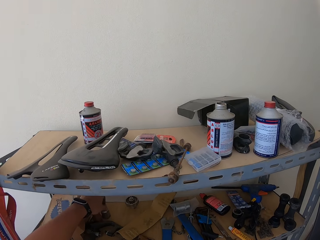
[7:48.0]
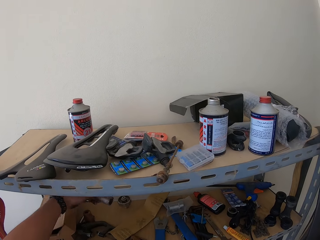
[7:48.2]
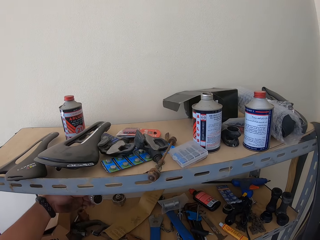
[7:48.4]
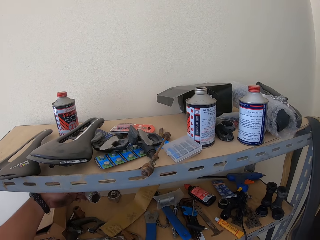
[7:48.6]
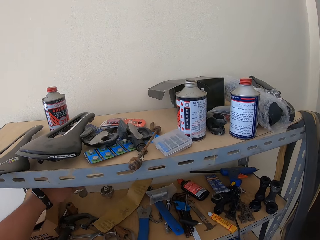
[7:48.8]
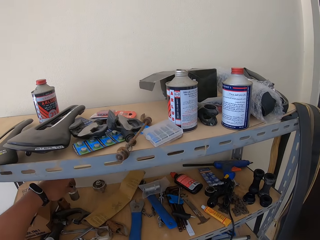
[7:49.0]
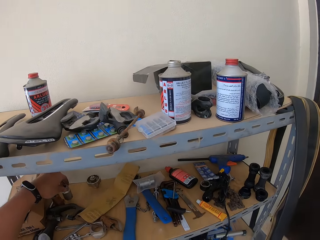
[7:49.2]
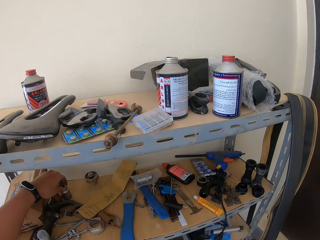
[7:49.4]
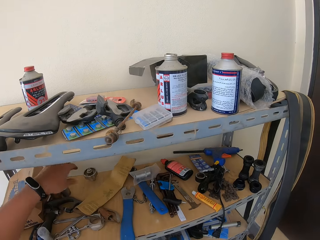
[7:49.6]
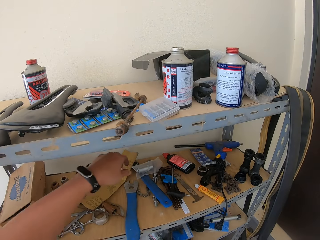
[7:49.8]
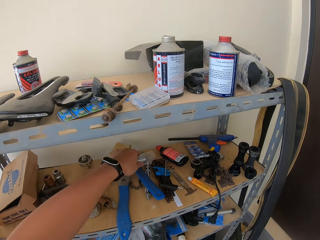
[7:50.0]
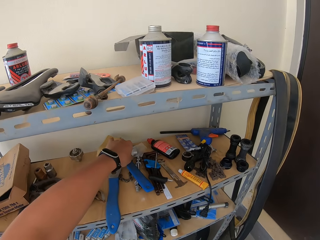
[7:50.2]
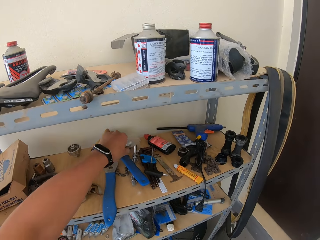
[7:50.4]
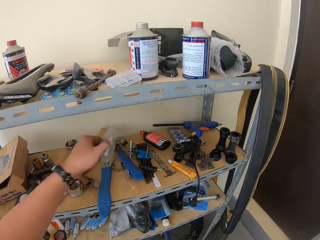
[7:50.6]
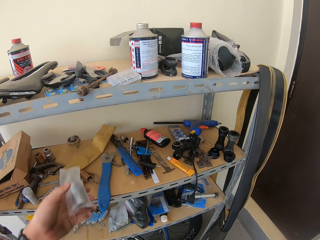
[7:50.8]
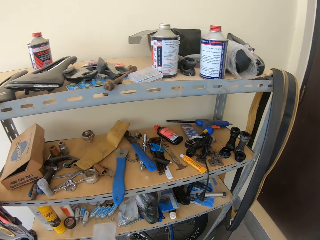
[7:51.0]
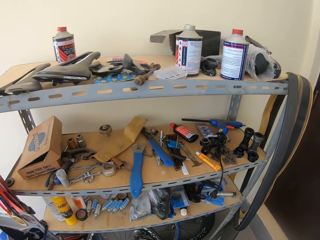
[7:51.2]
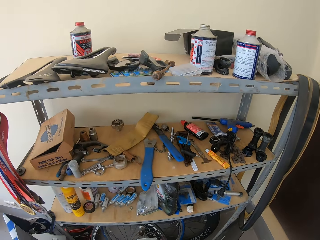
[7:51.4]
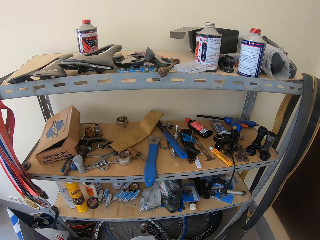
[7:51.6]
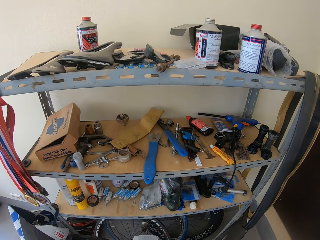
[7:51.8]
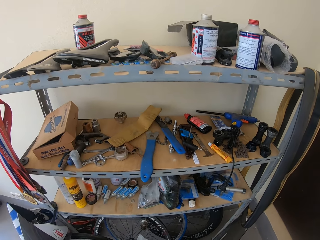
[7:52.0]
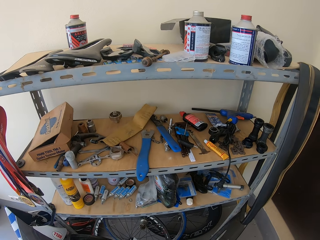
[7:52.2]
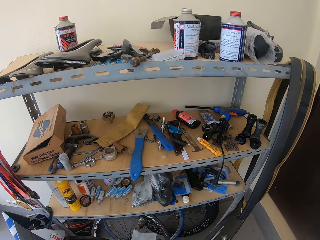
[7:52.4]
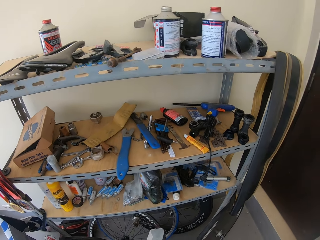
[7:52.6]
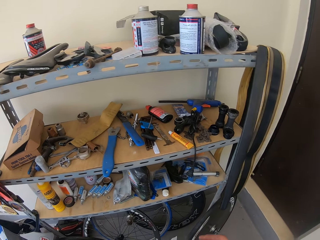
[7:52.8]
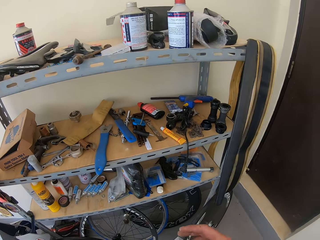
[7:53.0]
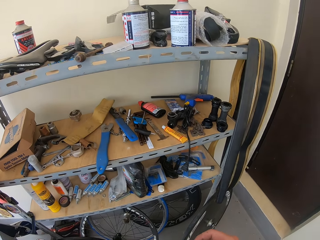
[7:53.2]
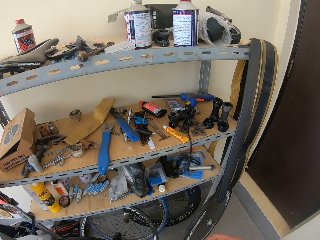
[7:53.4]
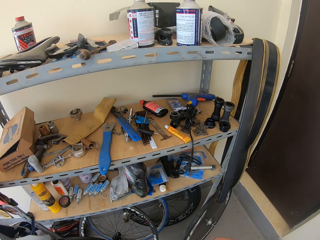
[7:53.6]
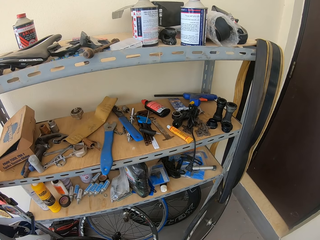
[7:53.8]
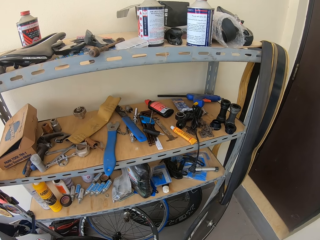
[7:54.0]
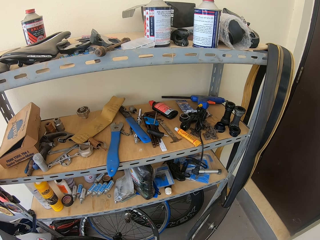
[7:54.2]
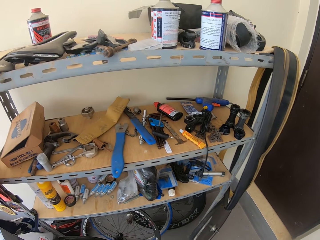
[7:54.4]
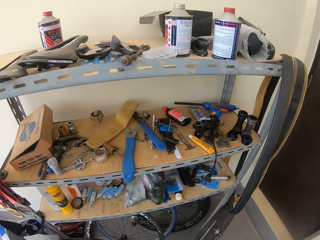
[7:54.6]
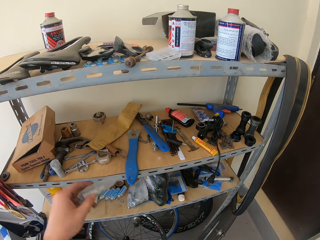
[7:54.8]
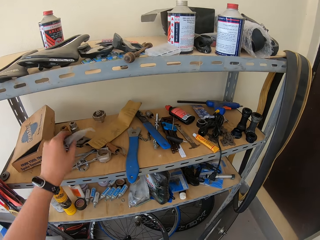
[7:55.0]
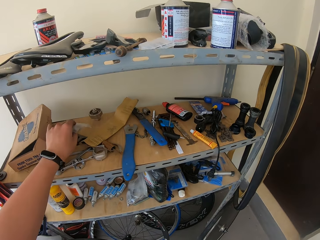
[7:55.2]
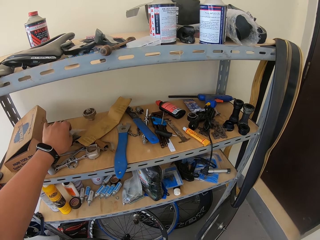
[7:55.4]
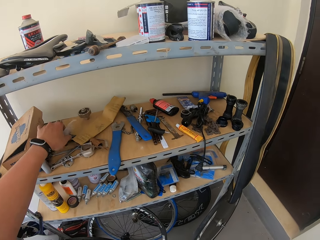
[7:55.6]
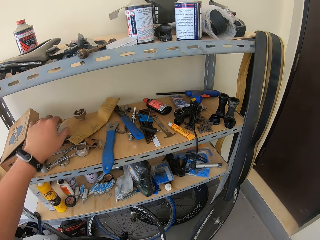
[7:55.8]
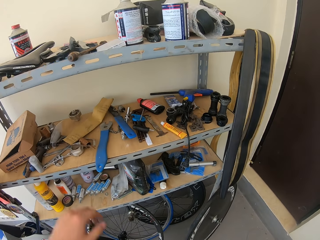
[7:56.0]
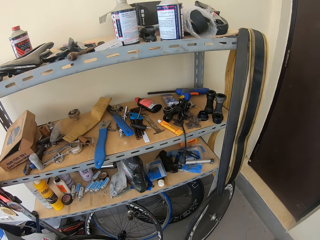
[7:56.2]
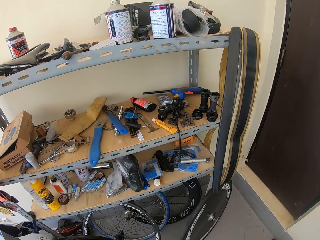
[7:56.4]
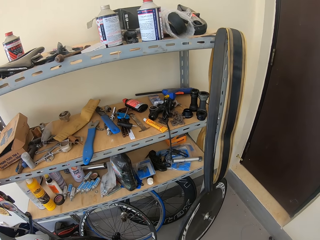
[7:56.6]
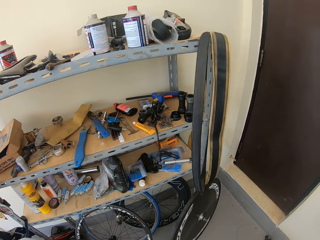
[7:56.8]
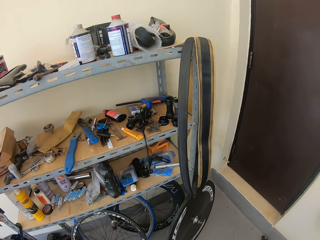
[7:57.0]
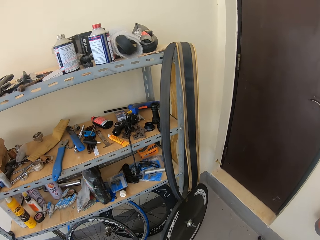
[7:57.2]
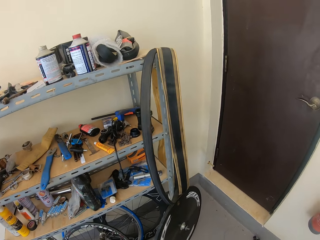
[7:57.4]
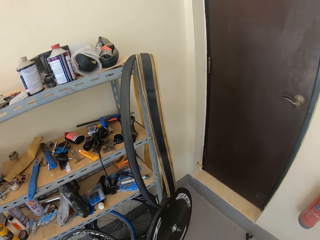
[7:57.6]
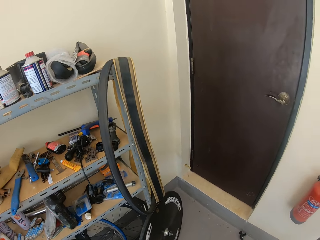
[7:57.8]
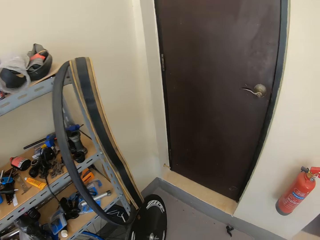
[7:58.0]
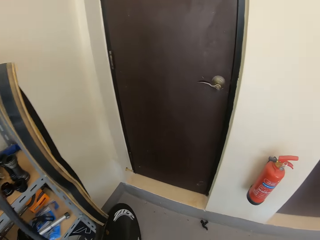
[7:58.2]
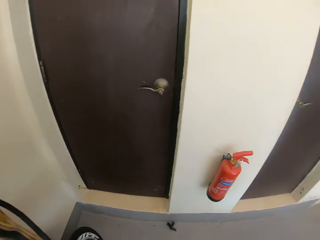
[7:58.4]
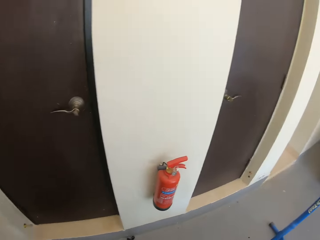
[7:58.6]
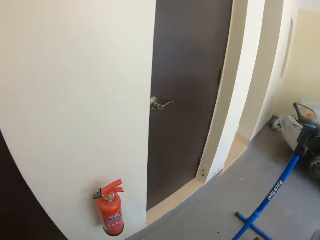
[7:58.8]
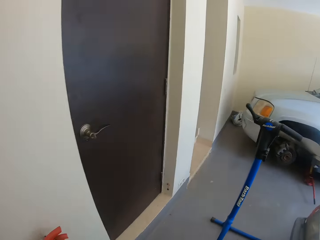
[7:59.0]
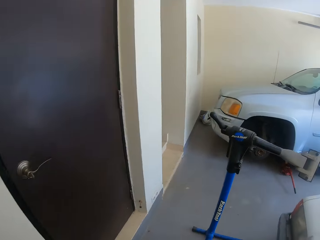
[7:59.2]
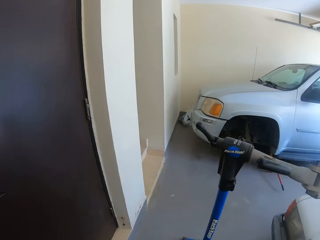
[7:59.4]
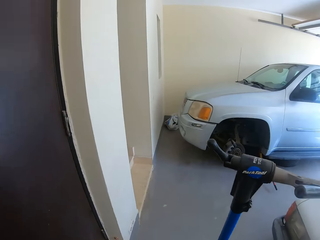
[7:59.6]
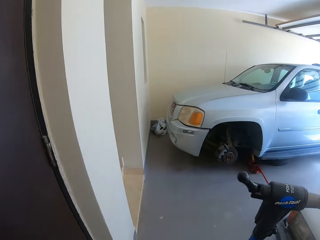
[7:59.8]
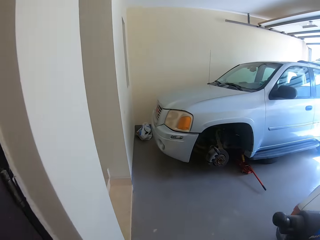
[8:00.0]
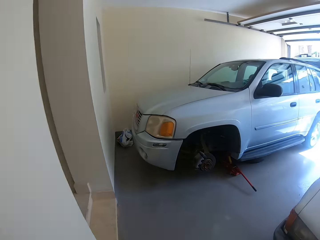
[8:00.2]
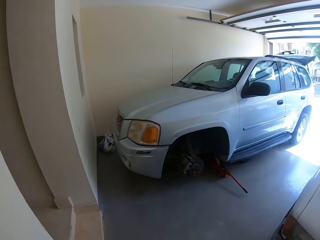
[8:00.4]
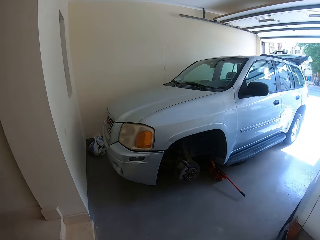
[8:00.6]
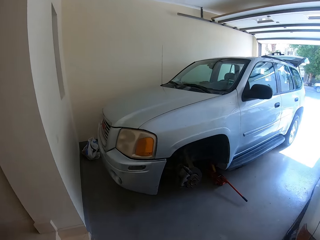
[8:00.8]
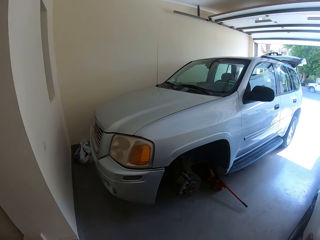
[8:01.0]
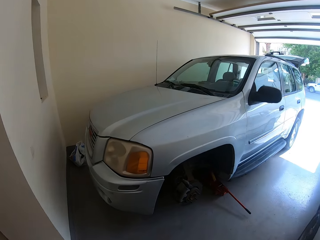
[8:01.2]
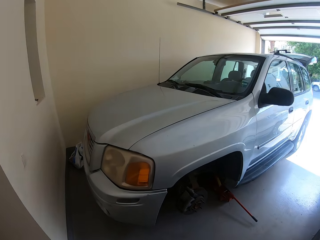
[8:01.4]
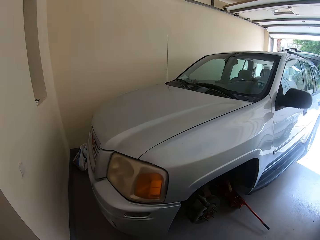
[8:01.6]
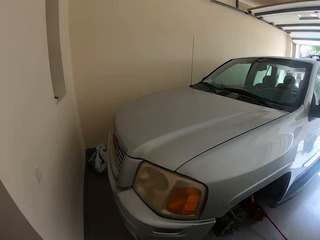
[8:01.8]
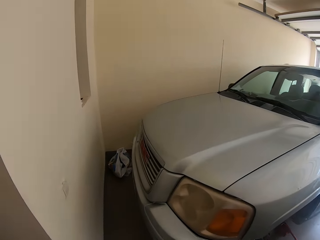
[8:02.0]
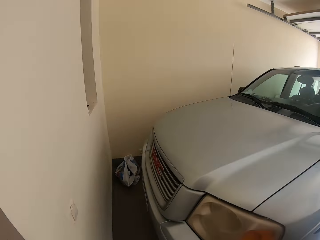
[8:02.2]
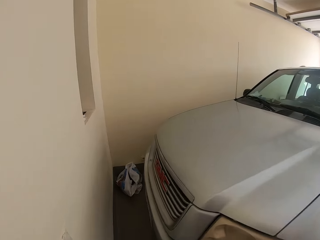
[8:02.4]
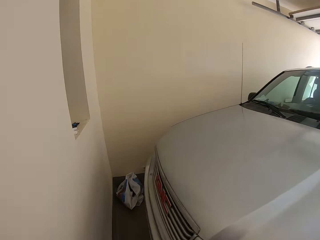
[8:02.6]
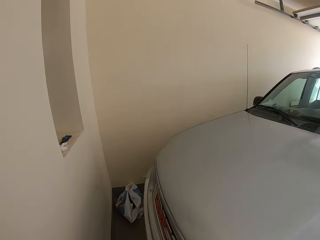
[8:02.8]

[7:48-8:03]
The camera wearer touches a socket wrench. They lift something. They put the socket wrench on the shelf. They take a sachet. They hold the sachet in the hands. They look at the shelves. They put the sachet on the box. They walk around the garage.

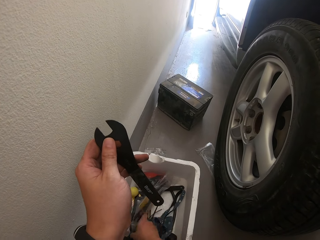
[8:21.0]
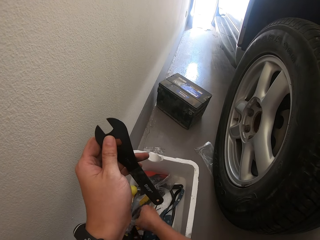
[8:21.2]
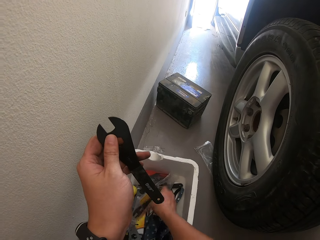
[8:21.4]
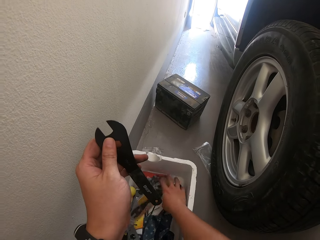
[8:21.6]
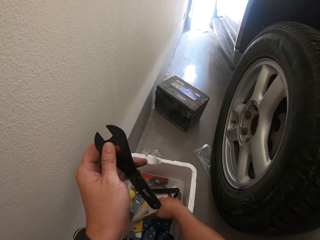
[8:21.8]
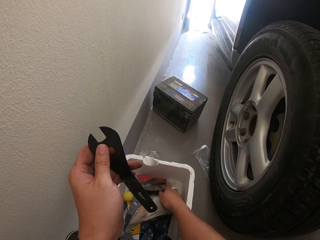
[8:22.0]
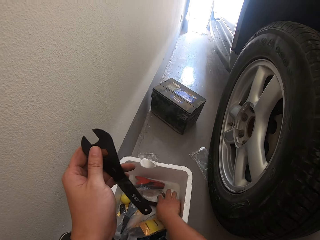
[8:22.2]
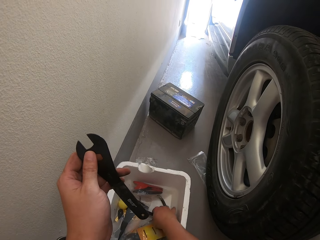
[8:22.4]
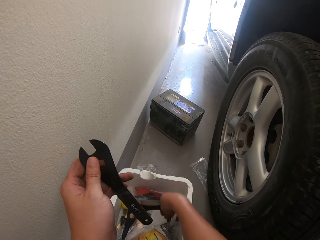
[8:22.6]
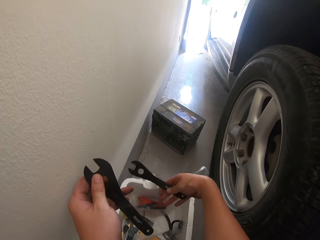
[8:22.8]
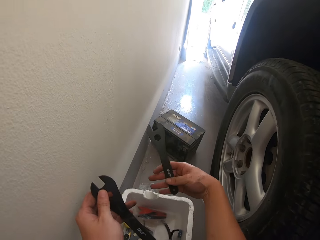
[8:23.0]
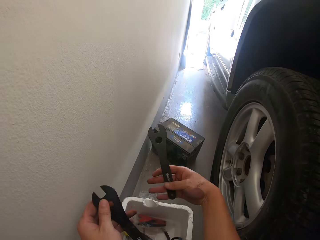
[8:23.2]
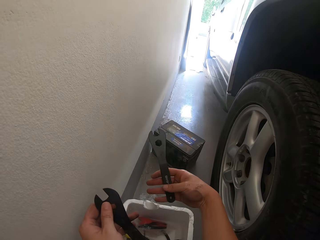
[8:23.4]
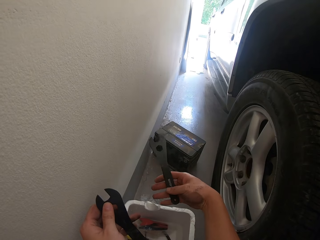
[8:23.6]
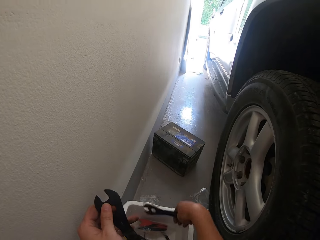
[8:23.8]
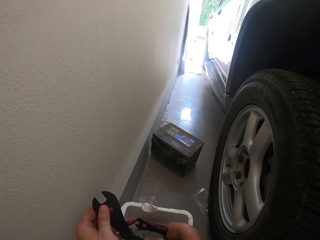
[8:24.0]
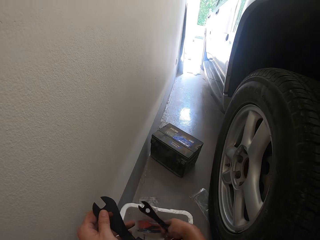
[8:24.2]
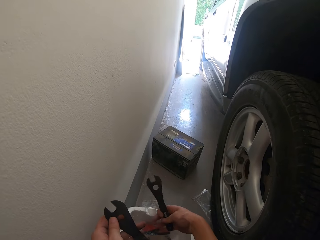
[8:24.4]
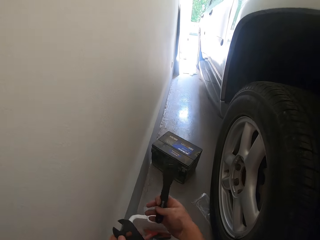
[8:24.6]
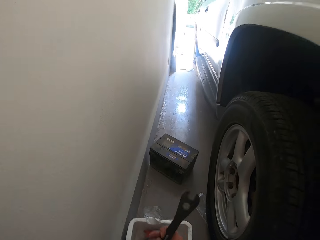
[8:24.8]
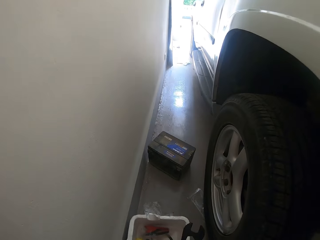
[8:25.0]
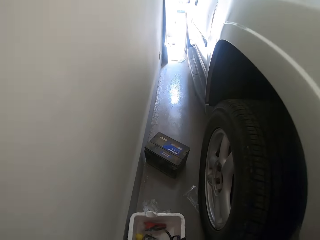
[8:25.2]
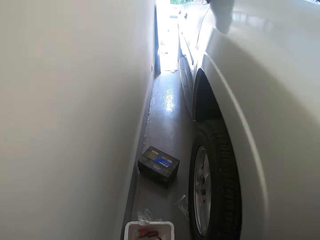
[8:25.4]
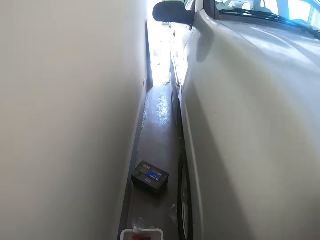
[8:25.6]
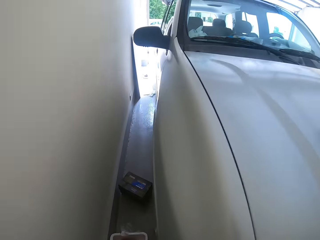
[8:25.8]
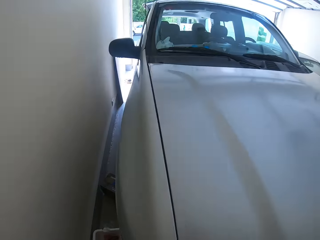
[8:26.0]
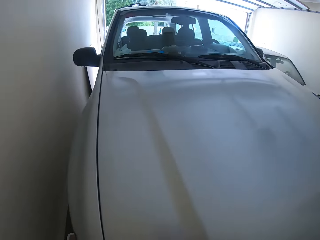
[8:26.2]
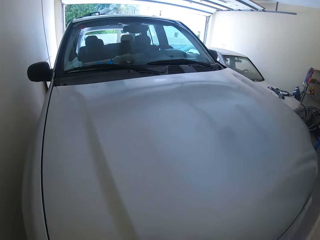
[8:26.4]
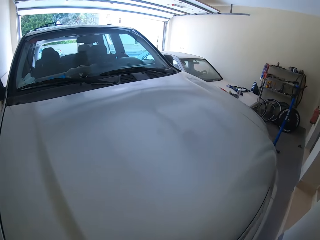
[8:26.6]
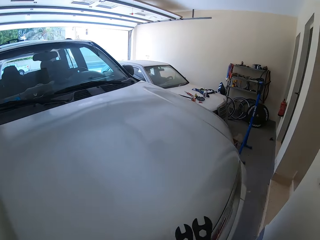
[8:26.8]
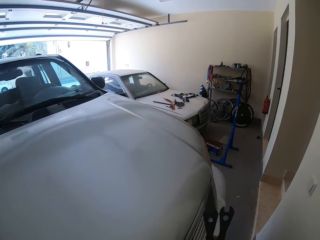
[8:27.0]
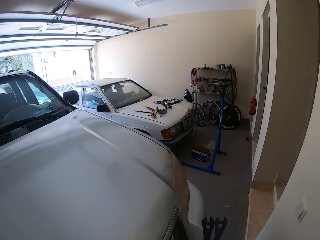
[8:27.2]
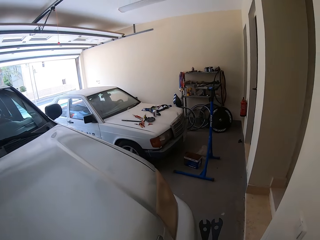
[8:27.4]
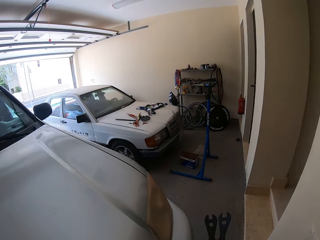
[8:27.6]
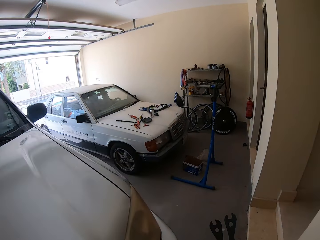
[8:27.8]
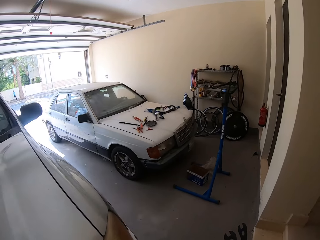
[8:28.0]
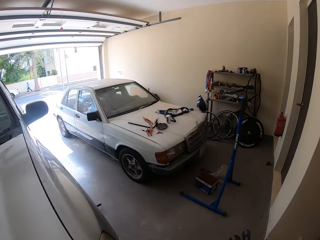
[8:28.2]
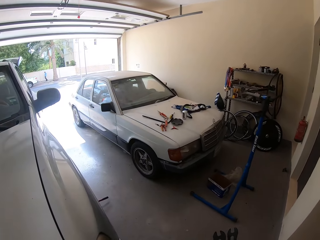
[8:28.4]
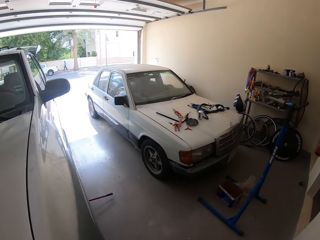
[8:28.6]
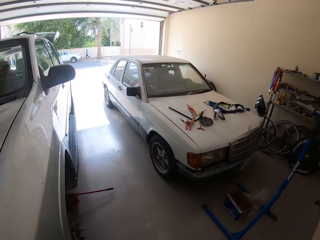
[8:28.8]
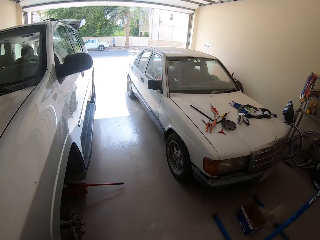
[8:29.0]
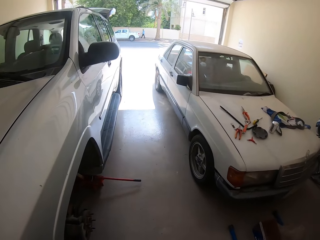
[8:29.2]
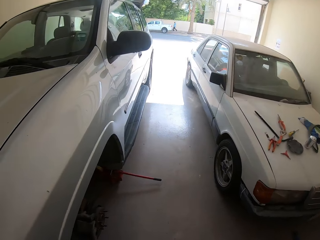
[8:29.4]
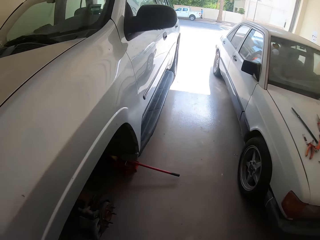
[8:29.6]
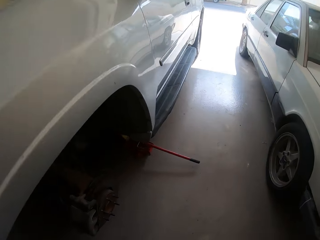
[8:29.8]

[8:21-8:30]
The camera wearer takes a spanner. He looks at the spanner. He stands from his knees. He walks around the garage.
